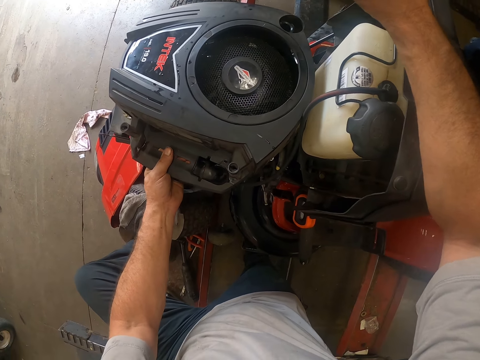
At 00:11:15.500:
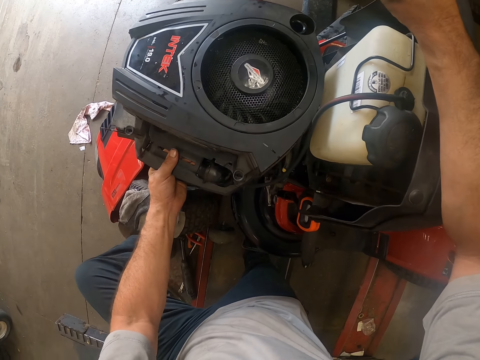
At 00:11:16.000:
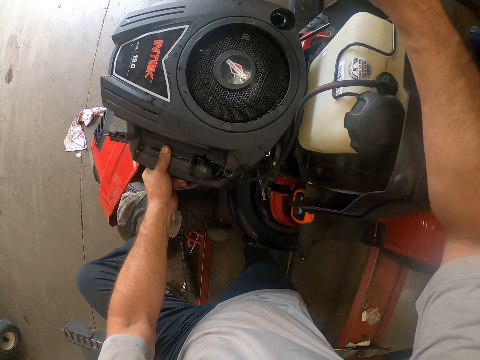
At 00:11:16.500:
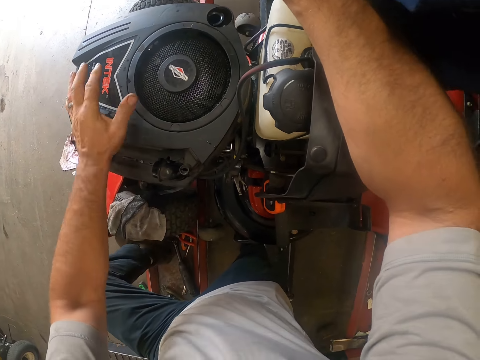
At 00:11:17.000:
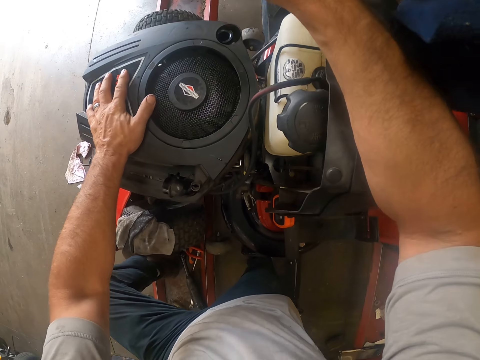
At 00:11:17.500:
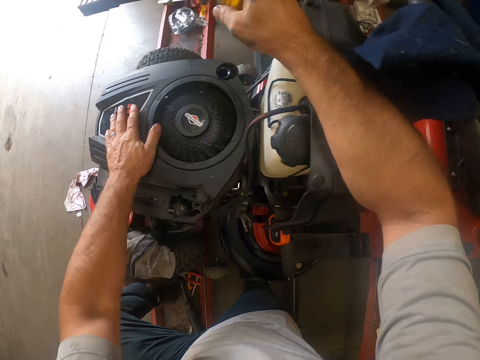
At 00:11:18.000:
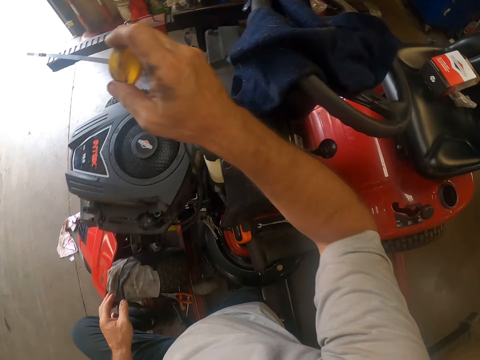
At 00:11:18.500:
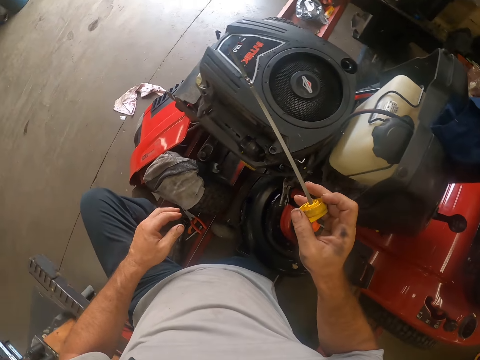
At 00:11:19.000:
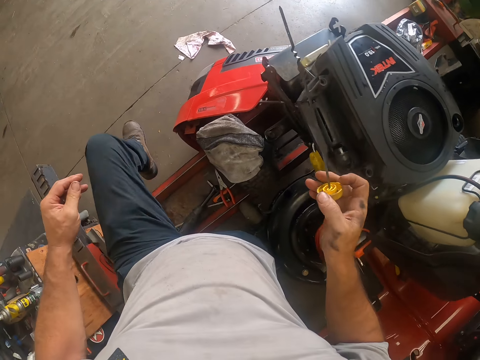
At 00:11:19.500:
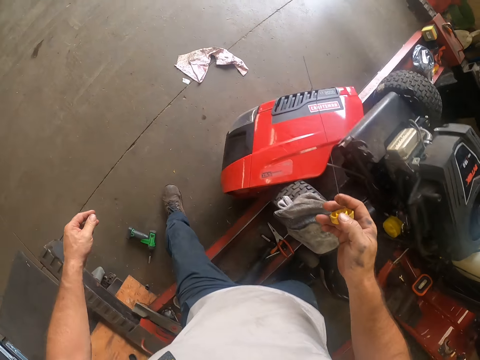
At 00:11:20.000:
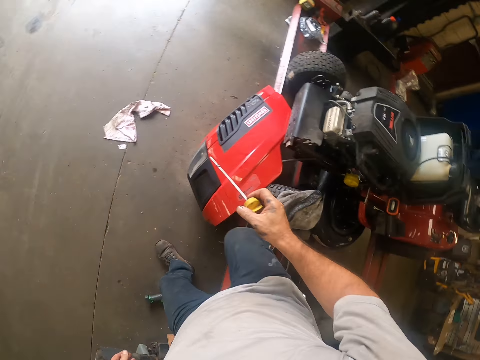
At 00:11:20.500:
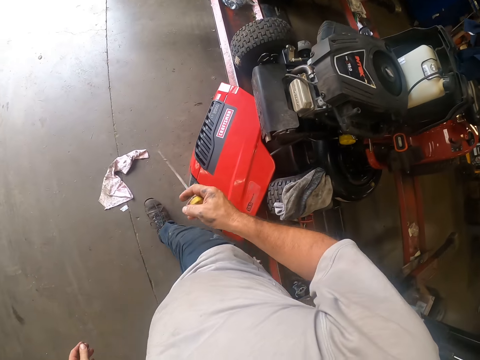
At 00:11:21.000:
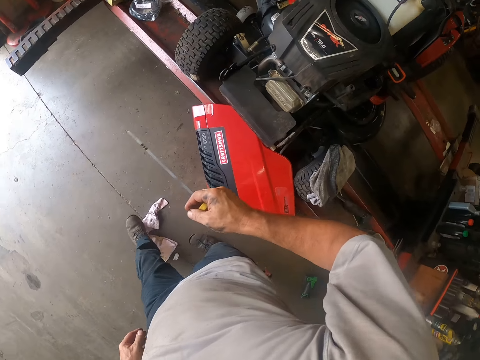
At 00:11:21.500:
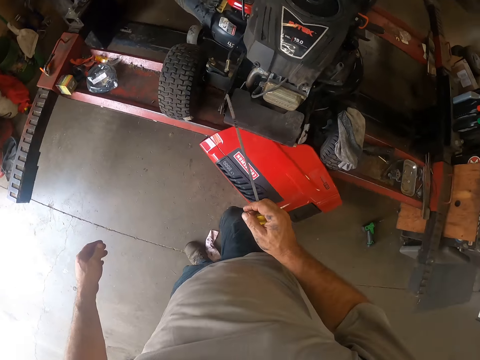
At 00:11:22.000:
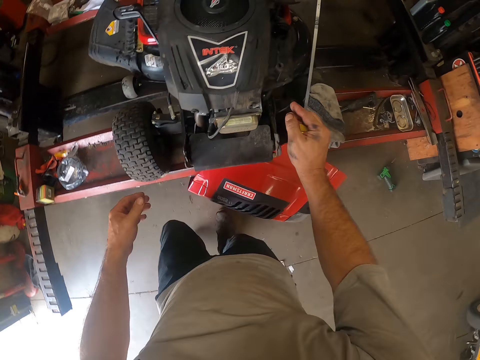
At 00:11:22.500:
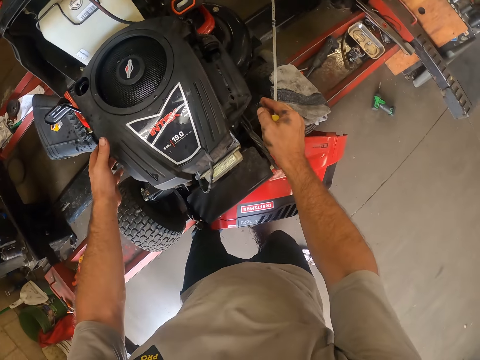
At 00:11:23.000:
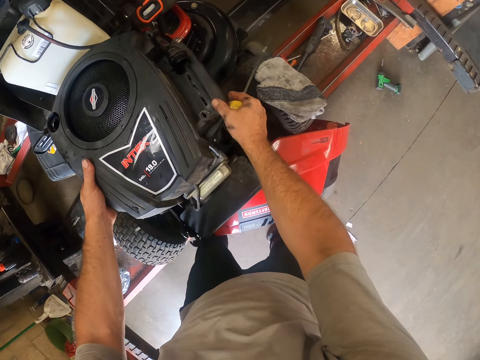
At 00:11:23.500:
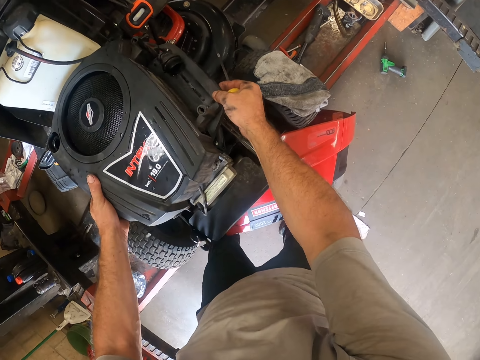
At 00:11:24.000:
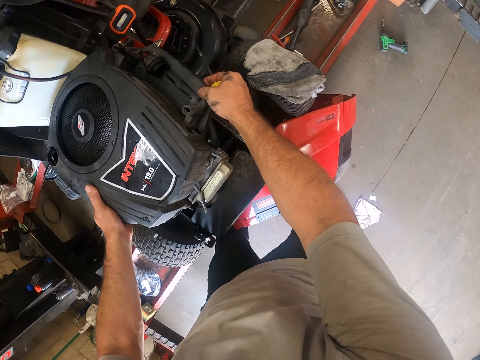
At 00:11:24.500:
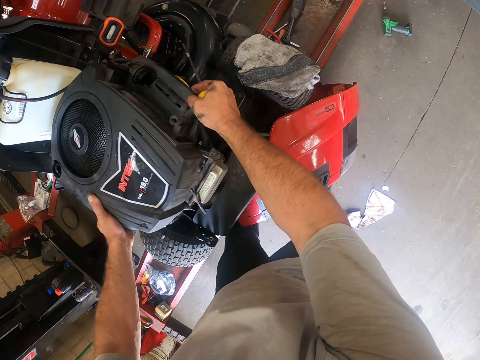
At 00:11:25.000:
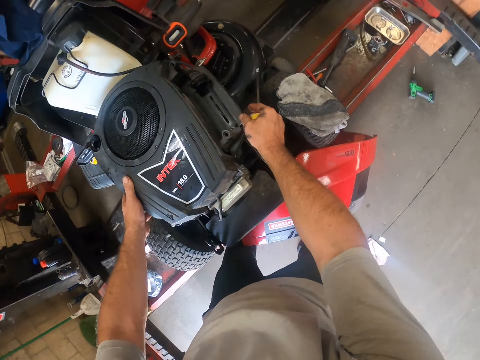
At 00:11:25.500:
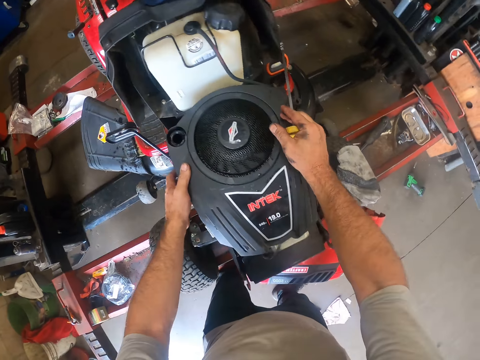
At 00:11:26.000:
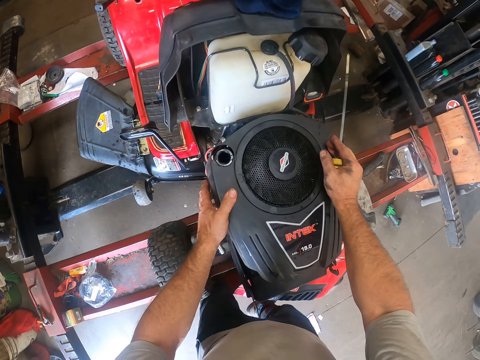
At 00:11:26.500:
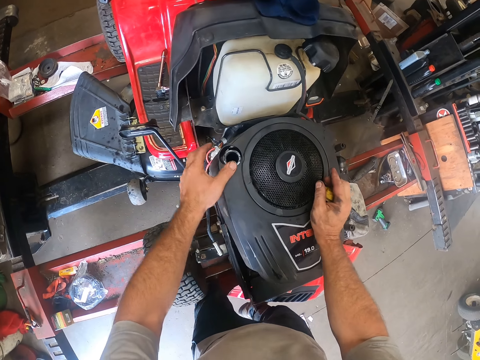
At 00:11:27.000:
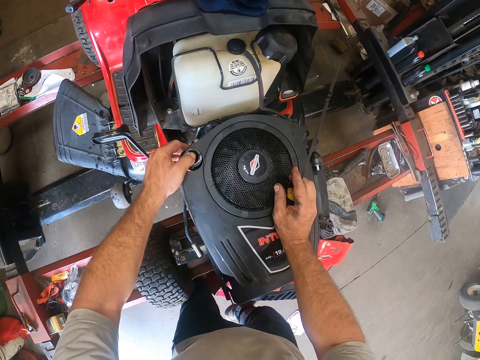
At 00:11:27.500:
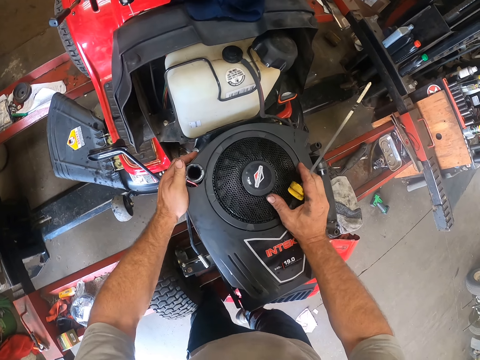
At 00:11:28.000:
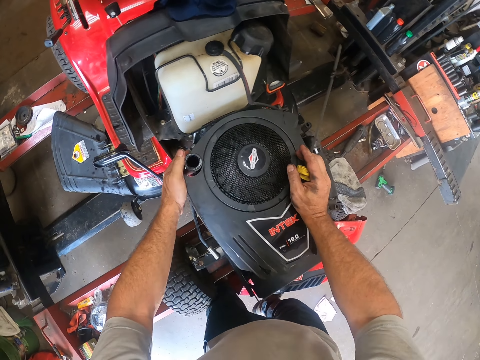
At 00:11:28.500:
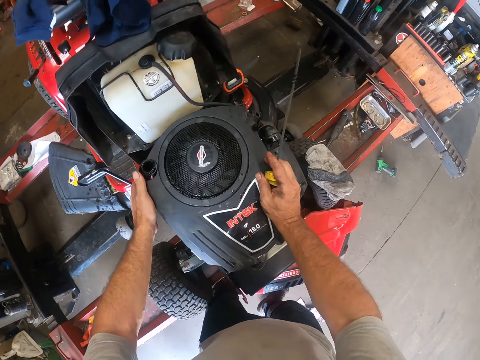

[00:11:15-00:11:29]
The camera wearer presses the engine cover on the engine. He walks around the lawn mower. He adjusts the engine covering on the lawn mower with his hands.

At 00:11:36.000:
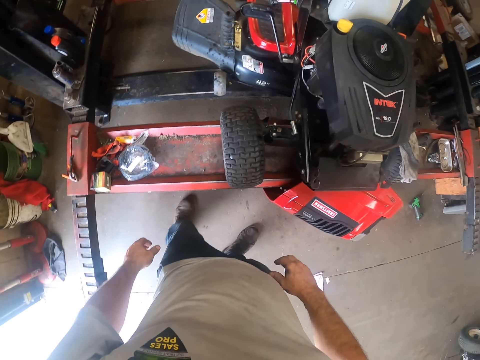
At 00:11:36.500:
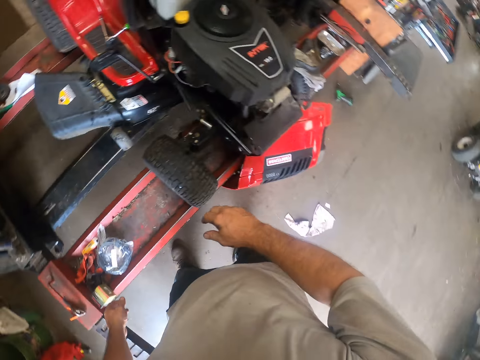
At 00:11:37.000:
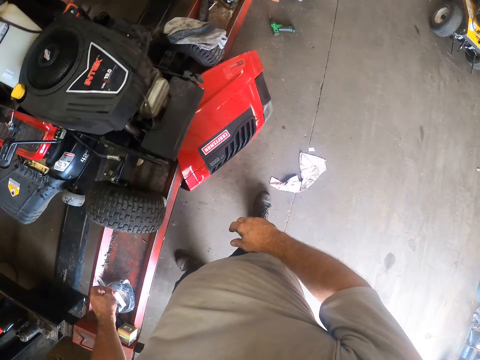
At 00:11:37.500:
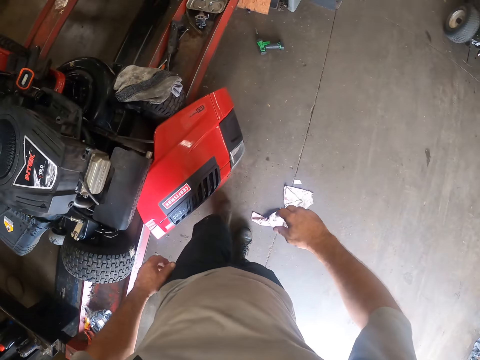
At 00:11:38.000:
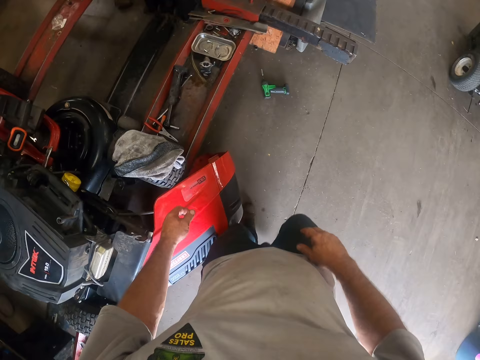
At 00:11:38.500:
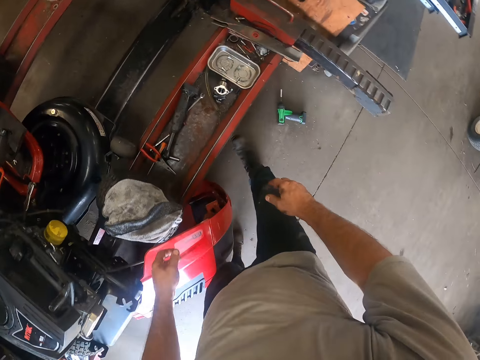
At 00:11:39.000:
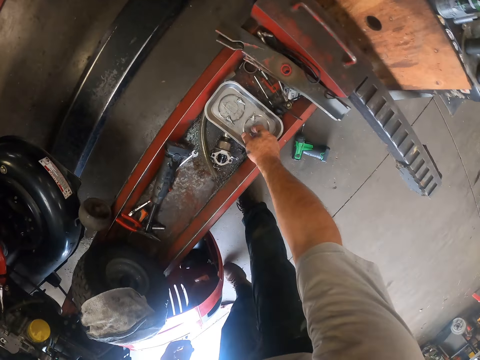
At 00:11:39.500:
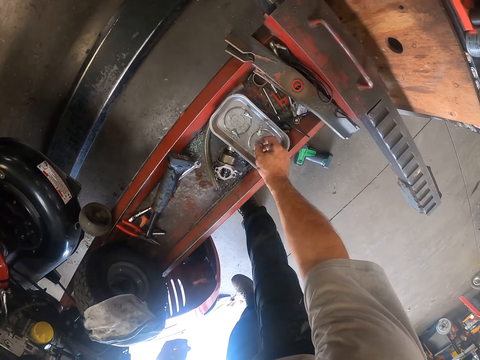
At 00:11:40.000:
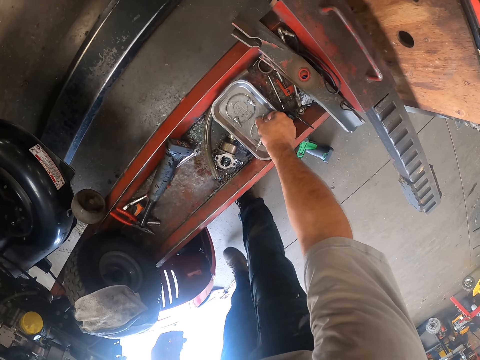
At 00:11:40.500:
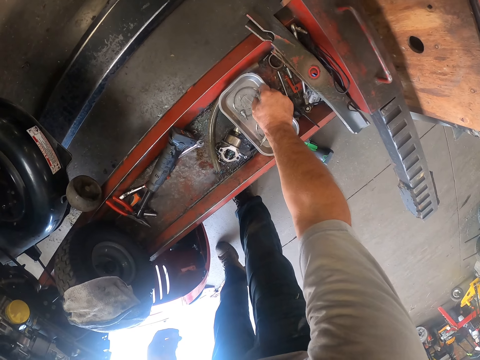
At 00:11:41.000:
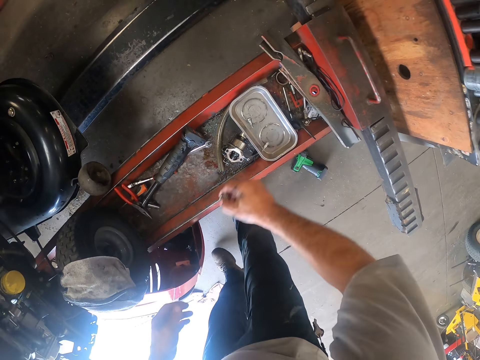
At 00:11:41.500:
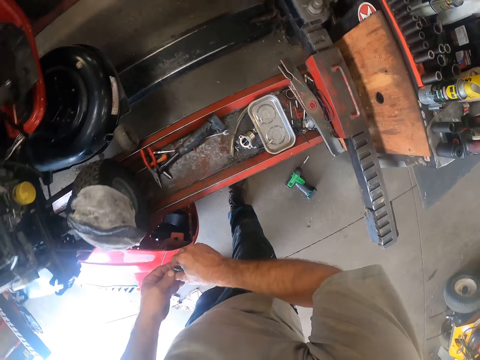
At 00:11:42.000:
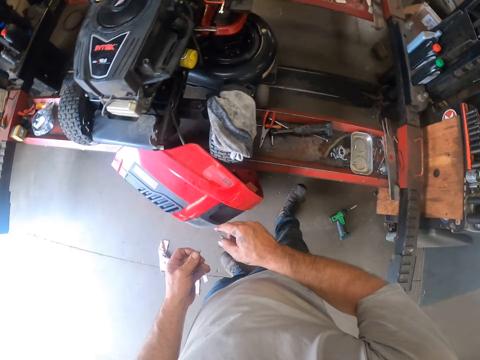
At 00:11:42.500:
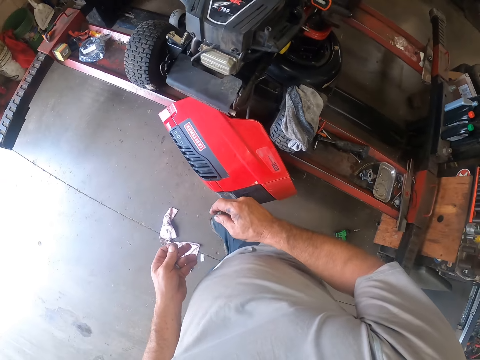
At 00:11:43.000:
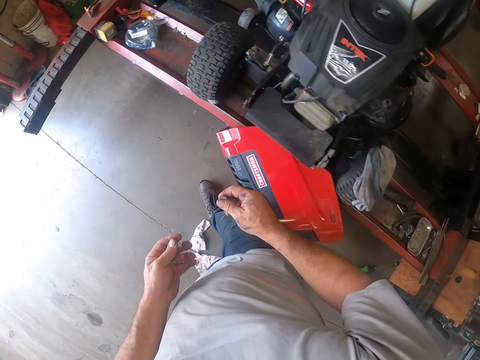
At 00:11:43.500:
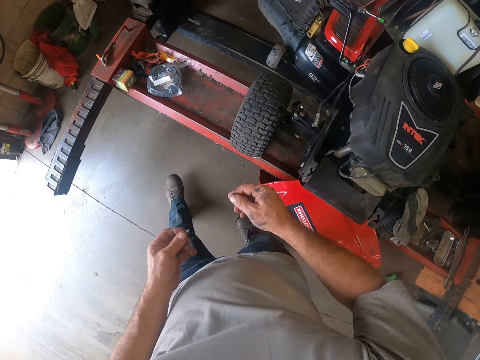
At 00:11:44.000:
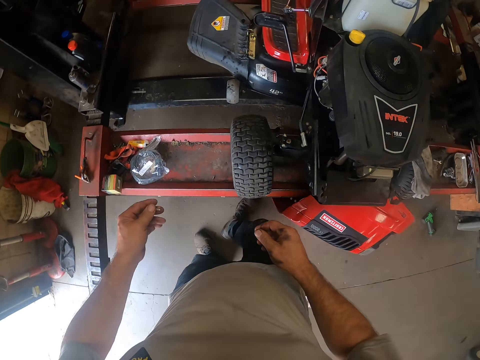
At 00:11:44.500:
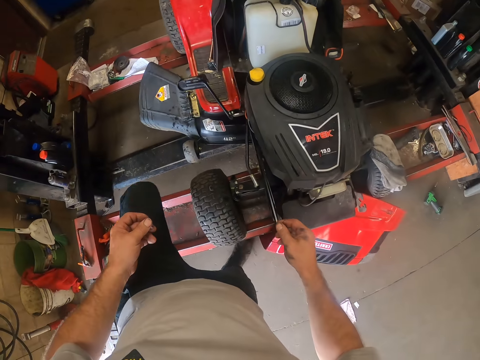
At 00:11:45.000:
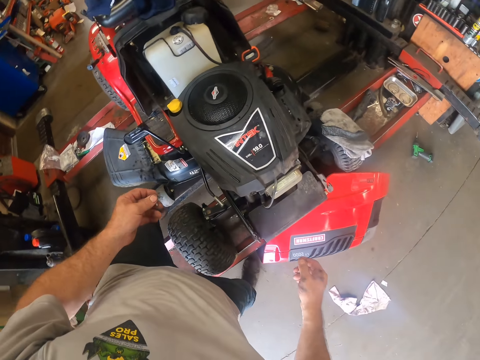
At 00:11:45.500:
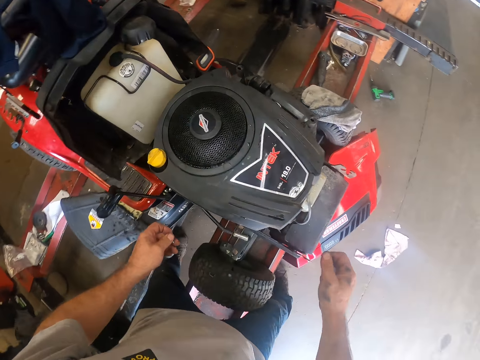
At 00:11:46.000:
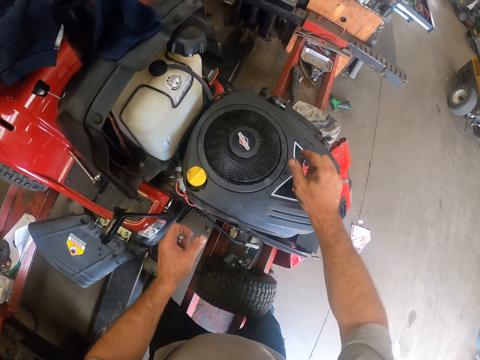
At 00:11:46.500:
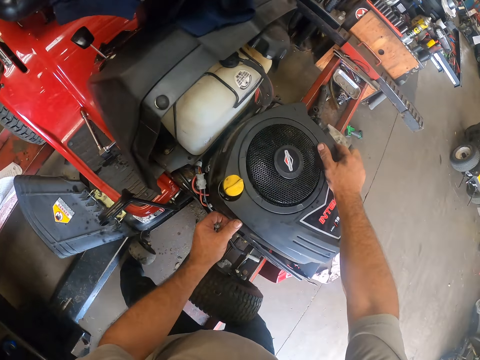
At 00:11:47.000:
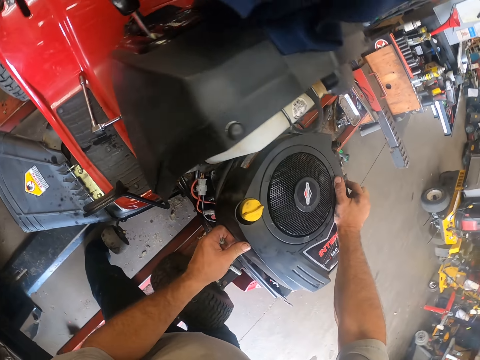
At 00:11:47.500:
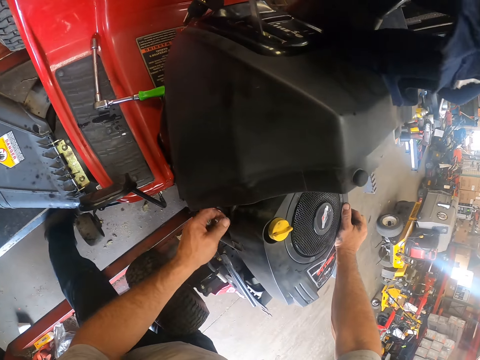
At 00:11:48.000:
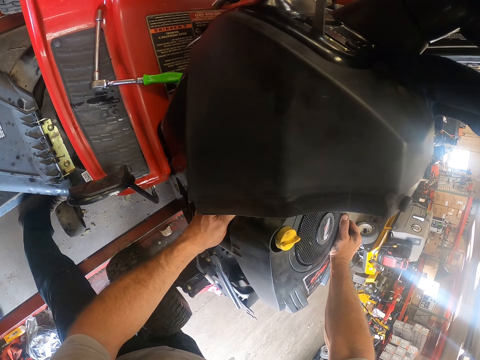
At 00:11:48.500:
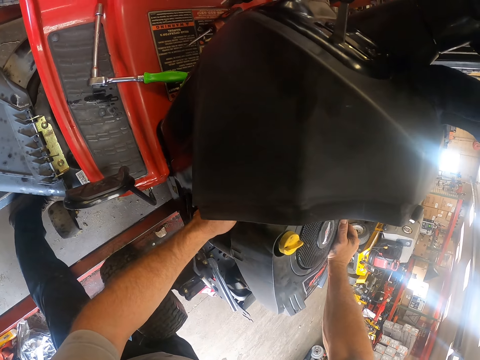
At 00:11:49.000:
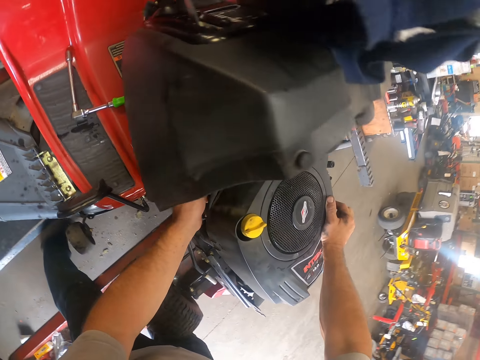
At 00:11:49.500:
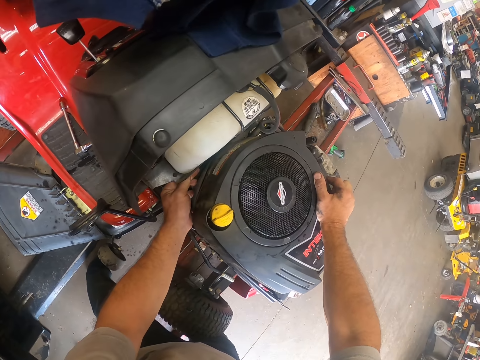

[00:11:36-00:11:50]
The camera wearer walks around. He picks screws from the rail or metal bowl with his right hand. He passes a screw from his right hand to his left hand. He walks around. He touches the engine cover. He adjusts the engine covering on the lawn mower with his hands. He fits the screw in the lawn mower.
